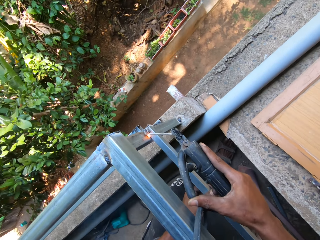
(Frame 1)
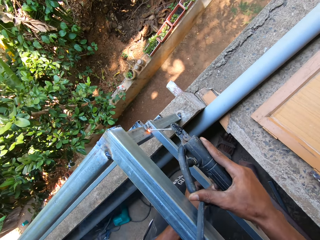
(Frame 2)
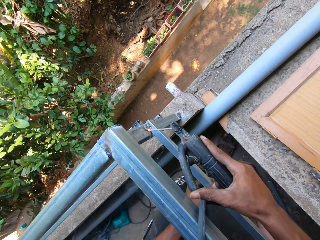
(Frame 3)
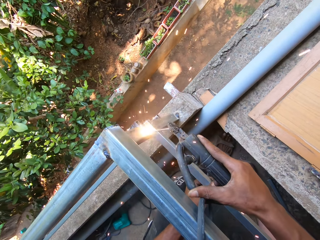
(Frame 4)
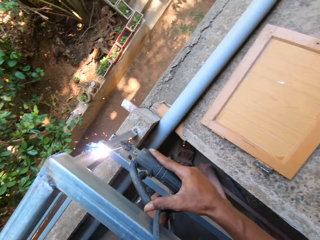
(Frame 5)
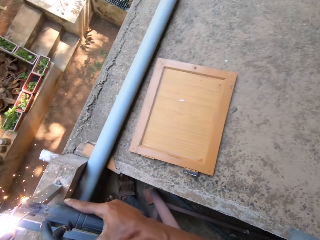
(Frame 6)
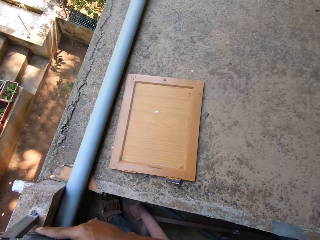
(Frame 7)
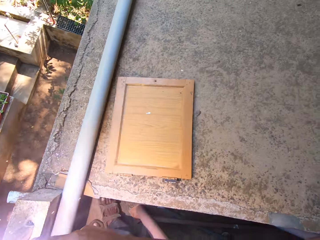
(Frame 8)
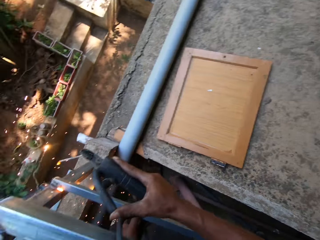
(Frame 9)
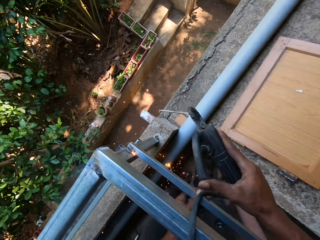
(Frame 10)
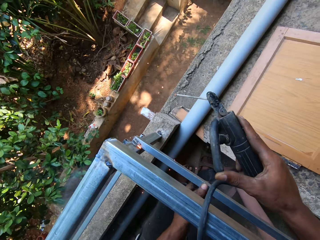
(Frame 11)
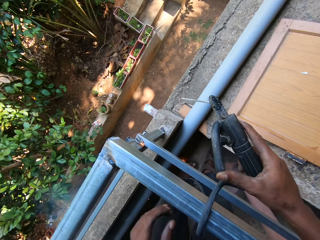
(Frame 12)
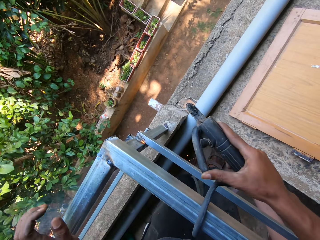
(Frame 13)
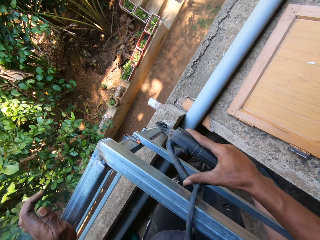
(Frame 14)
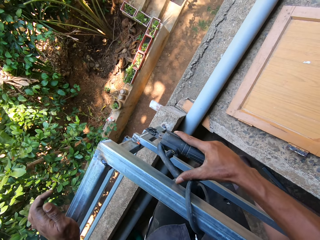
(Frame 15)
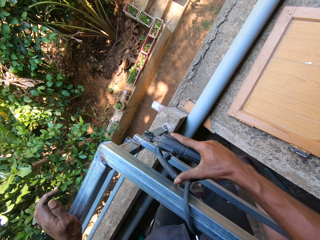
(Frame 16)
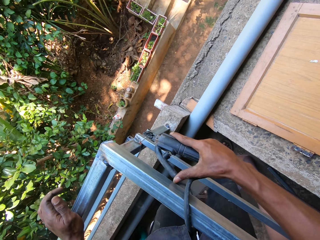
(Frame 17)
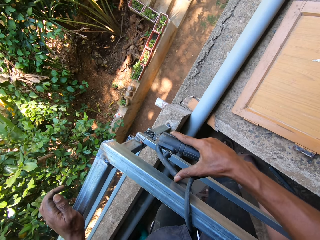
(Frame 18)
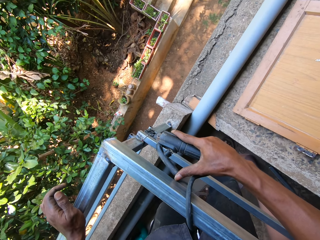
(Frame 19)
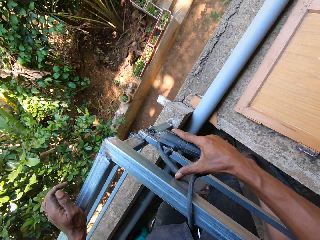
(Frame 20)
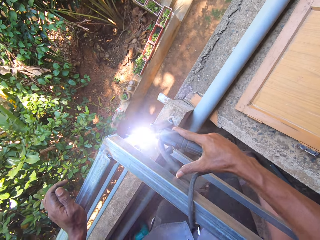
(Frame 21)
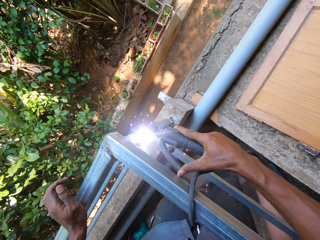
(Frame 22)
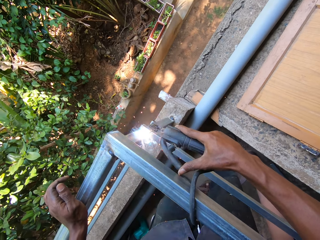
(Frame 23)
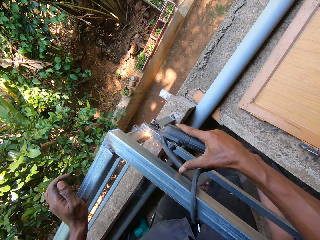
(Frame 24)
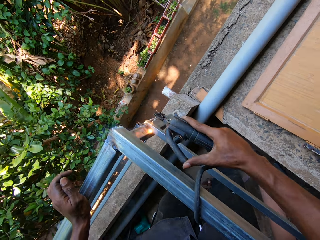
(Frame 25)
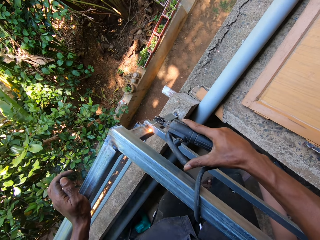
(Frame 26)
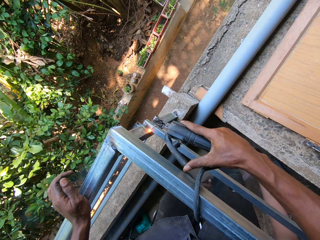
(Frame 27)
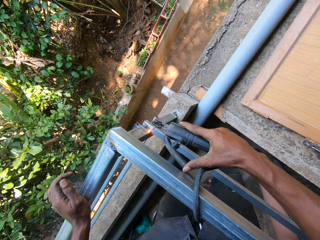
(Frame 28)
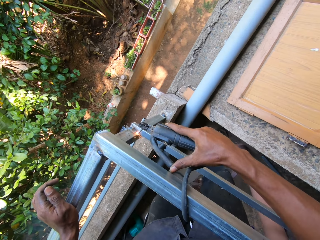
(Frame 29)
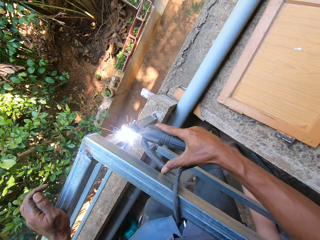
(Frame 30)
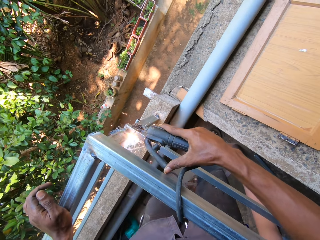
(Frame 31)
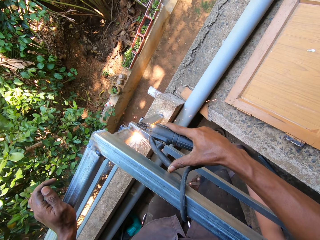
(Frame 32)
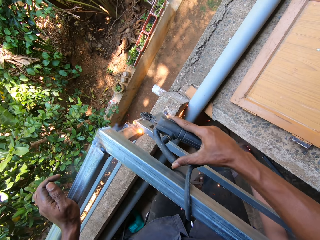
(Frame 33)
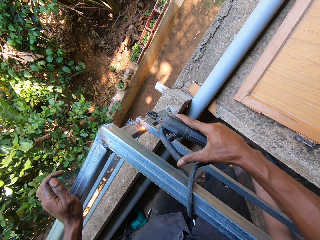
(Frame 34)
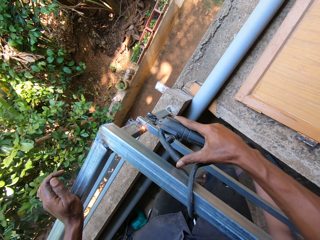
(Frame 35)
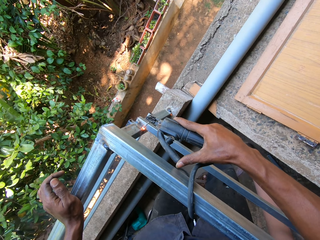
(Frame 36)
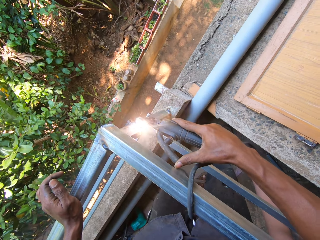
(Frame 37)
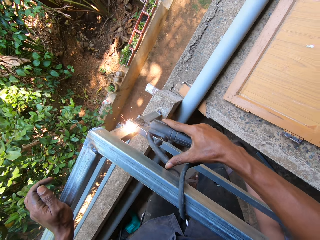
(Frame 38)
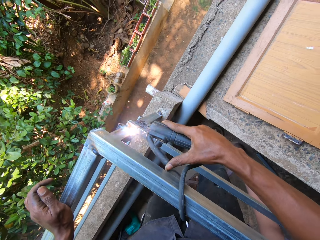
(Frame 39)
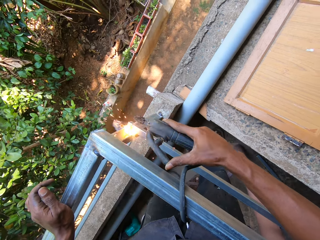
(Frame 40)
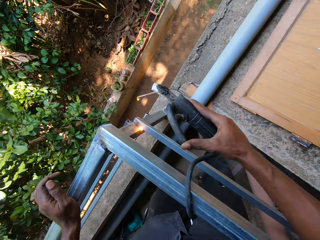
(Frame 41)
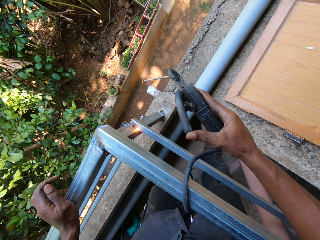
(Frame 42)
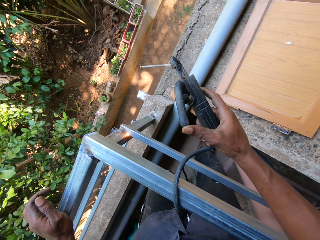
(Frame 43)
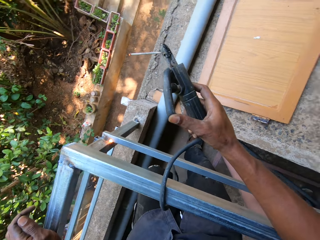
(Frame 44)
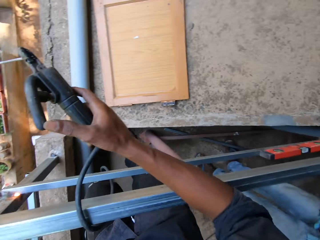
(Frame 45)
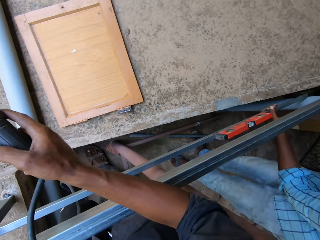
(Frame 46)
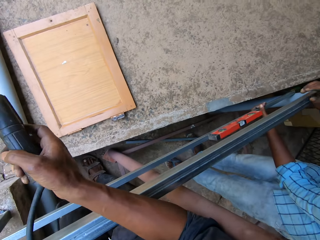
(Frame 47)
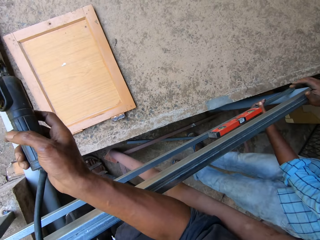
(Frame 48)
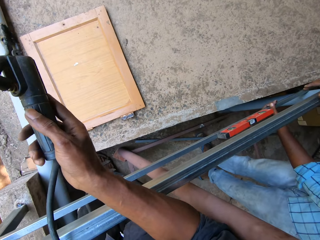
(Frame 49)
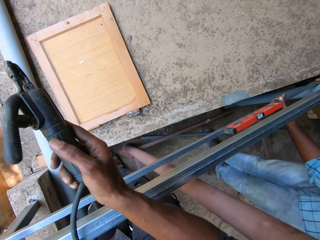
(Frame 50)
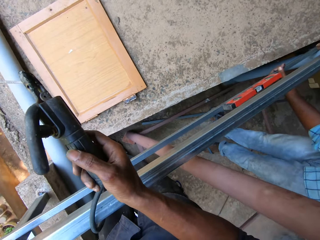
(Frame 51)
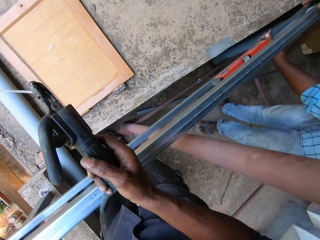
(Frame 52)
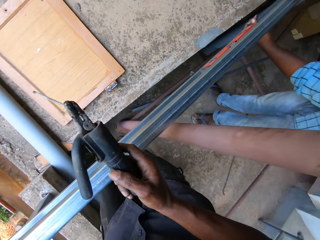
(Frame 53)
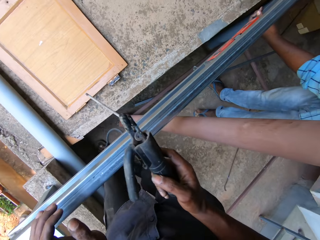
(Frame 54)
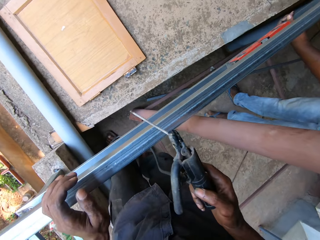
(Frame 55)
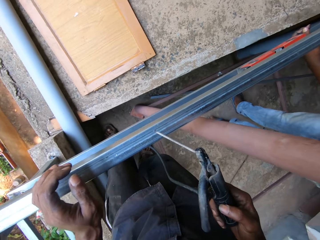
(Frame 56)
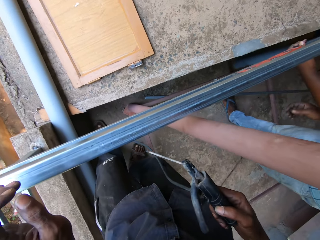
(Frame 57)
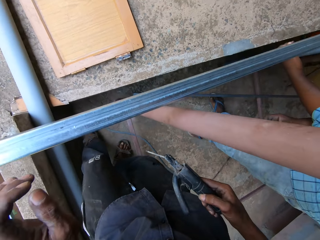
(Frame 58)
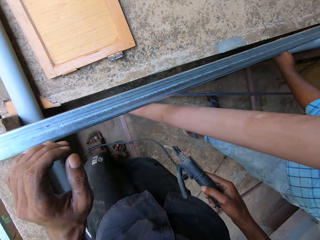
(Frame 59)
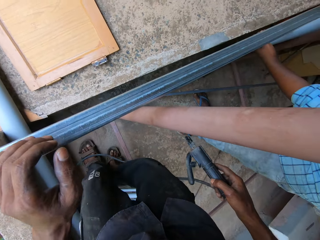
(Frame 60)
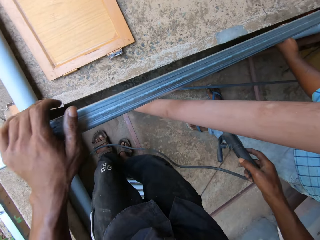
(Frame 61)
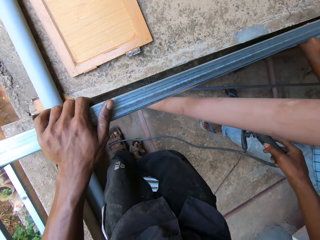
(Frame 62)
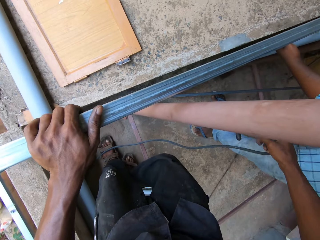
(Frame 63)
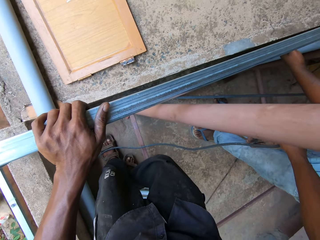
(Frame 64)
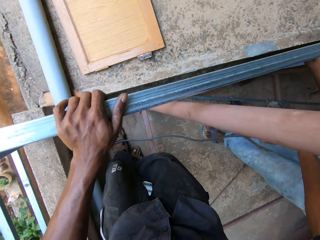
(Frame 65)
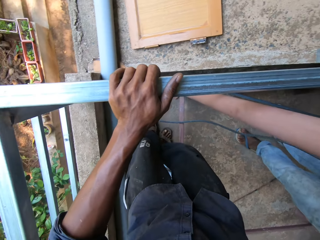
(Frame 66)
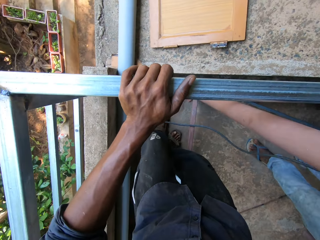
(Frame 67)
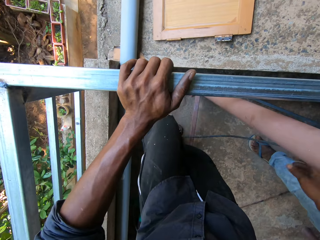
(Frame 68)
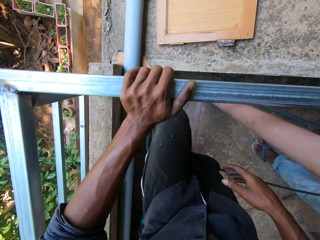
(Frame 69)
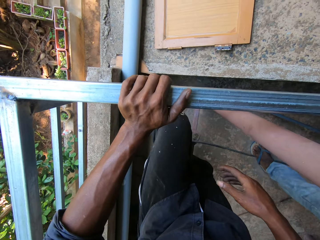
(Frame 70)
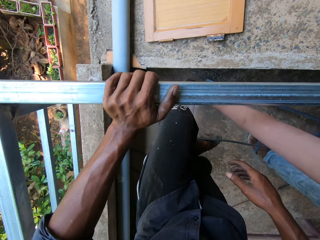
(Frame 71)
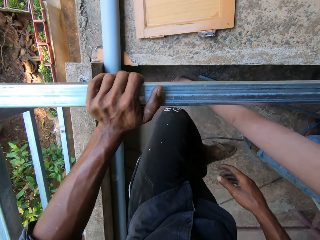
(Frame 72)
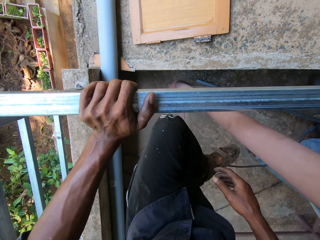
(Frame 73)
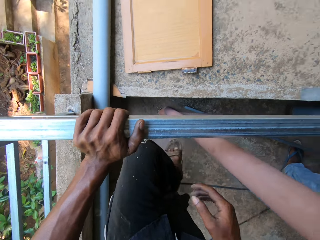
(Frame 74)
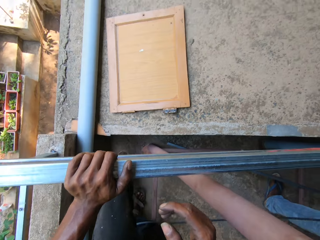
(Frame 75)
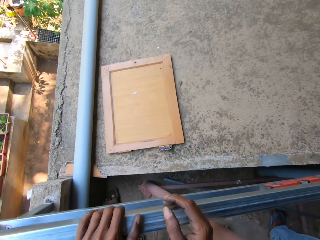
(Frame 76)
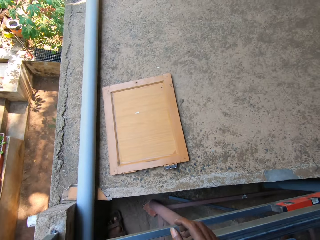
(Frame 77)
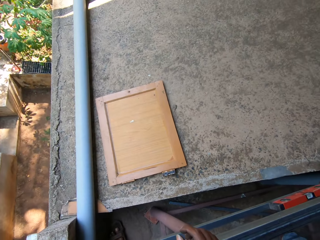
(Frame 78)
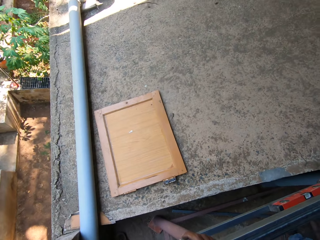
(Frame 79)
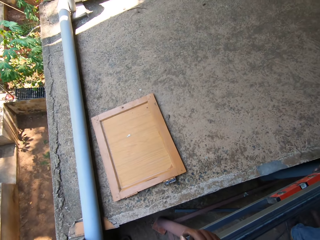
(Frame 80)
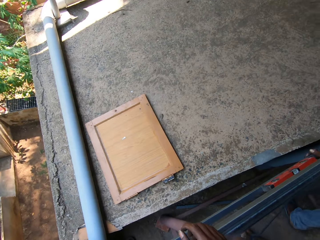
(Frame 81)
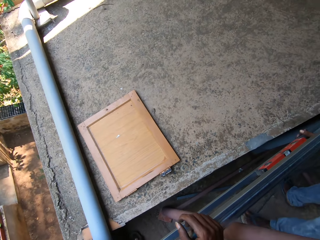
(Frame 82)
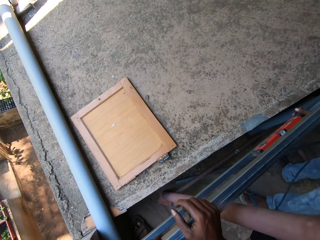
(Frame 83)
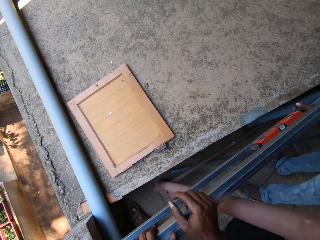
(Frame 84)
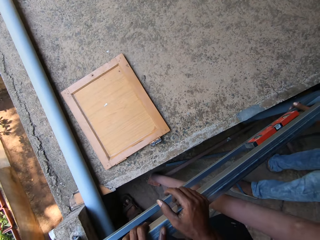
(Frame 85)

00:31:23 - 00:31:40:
The camera wearer places his left hand on the iron railing. He welds the iron bar to the iron railings with the electrode holder in his right hand. He looks around and moves backwards. He passes the electrode holder to a man with his right hand. He crosses his left foot over the power cord of the electrode holder. He moves the leg. He looks around.

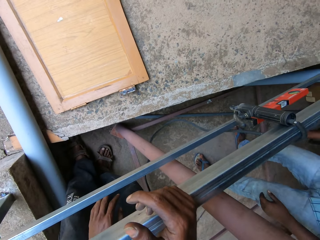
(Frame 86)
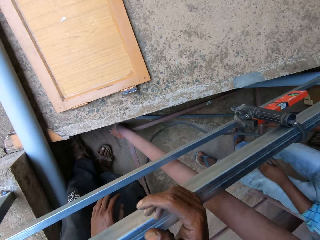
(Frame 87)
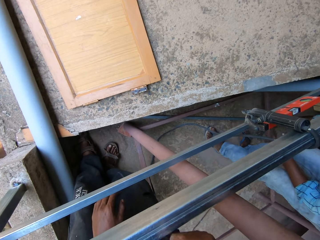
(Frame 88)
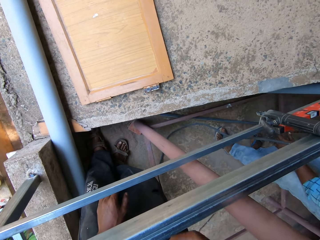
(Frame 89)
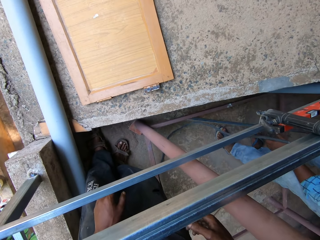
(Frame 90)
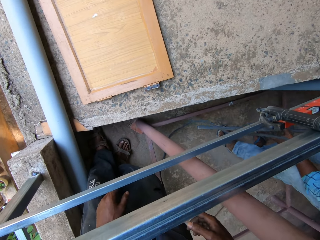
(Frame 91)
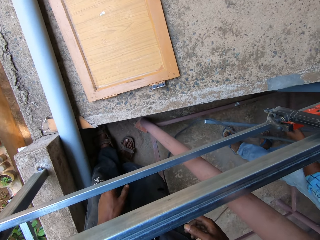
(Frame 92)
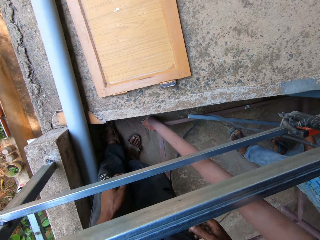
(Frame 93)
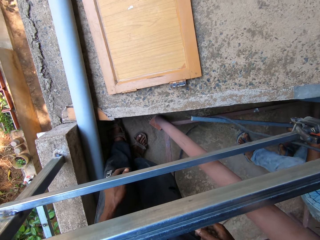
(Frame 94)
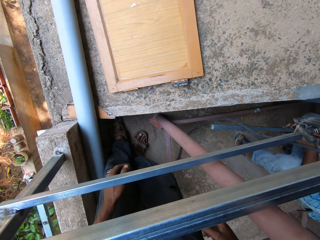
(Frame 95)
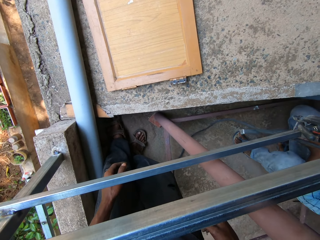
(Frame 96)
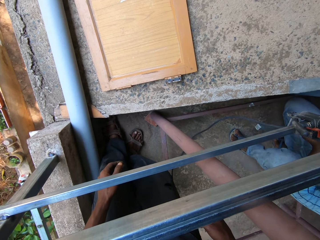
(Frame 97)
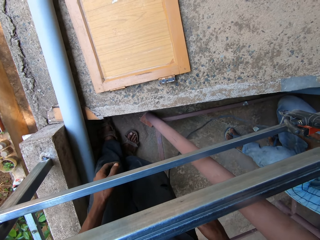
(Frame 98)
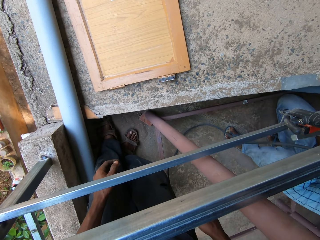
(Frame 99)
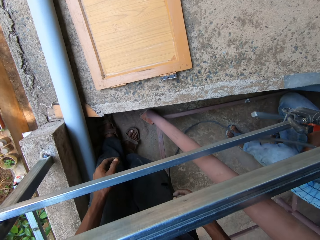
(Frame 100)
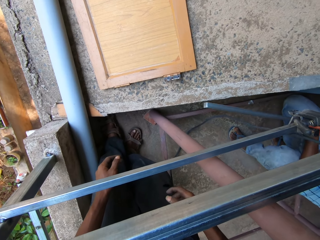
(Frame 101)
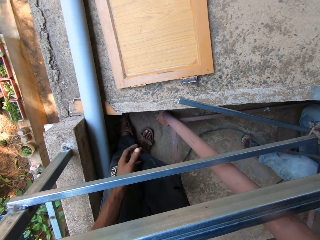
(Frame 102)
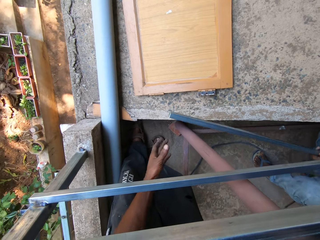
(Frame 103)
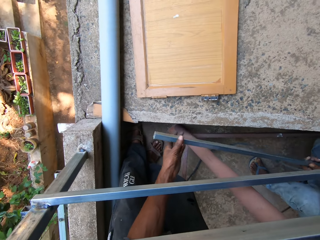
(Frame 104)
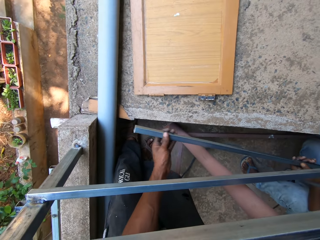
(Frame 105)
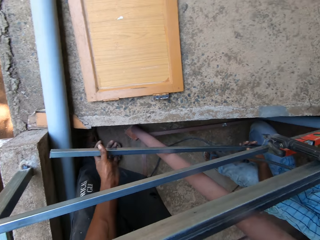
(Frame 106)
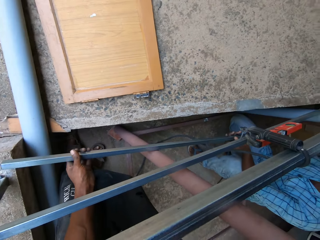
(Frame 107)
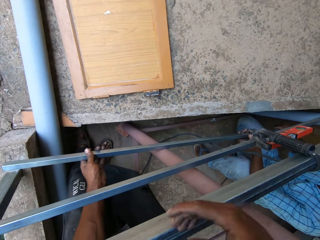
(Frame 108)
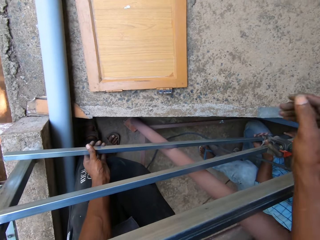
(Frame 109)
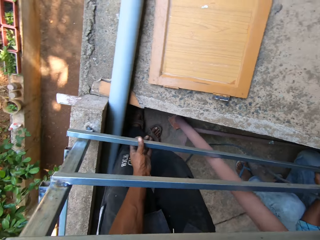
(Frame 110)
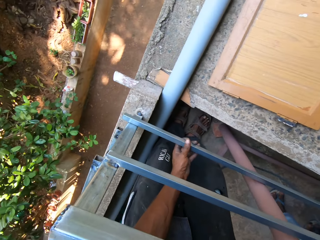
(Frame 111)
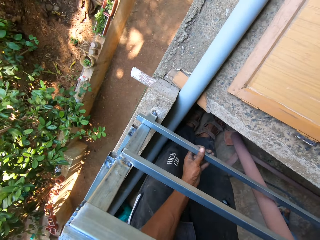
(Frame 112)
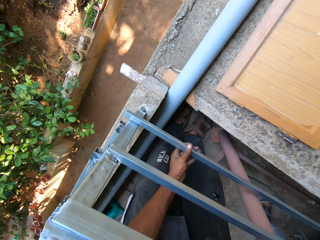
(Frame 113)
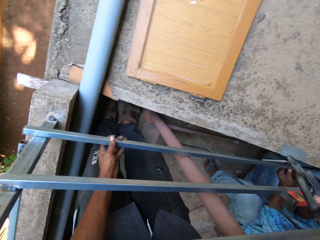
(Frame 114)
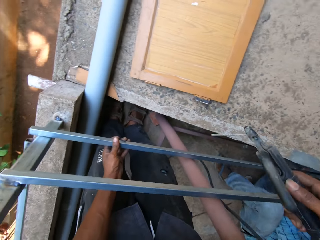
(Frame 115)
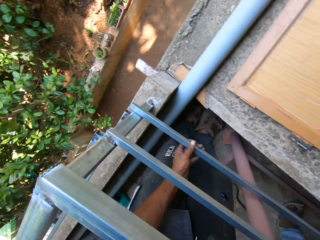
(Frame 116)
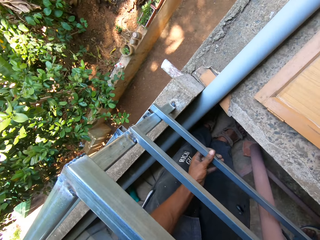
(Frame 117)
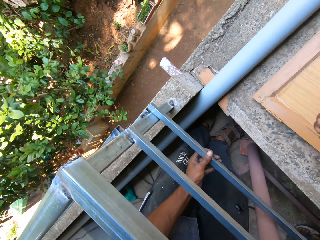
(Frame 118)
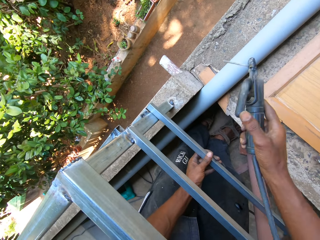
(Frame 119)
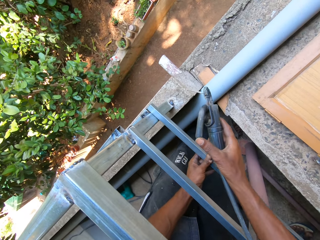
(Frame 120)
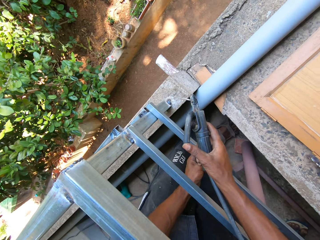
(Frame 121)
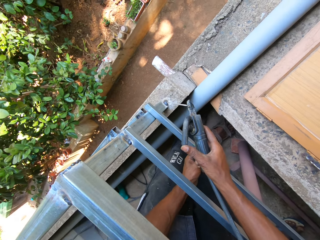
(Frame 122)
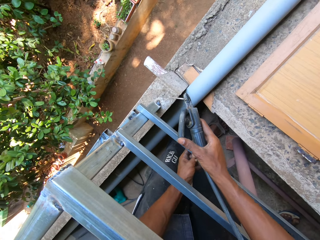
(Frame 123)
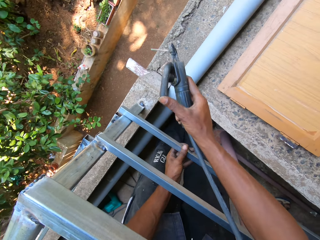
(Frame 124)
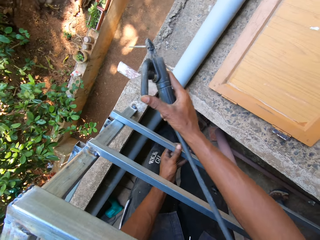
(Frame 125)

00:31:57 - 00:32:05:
A man picks a metal rod from the floor with his left hand. The camera wearer holds the metal plate with his left hand. He fixes a metal against the metallic structure. He picks the welding pliers on the metal platform with his right hand. He carries an electrode holder.
